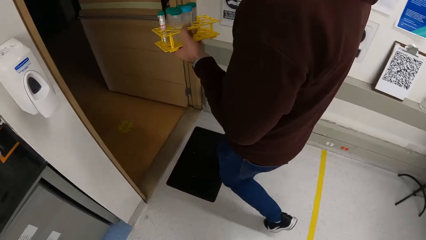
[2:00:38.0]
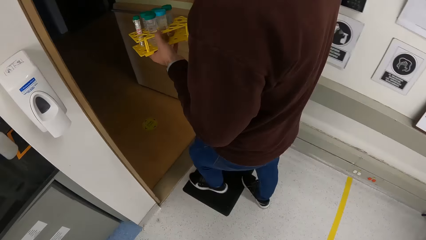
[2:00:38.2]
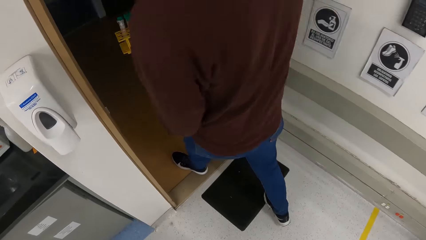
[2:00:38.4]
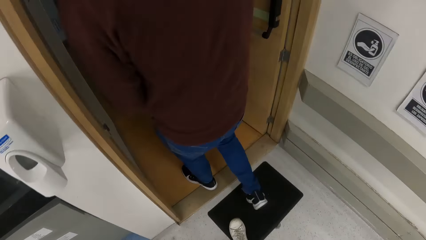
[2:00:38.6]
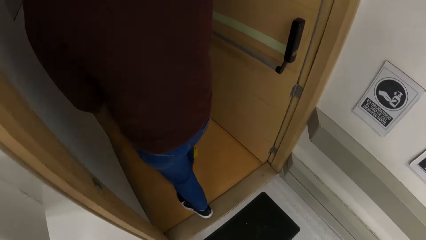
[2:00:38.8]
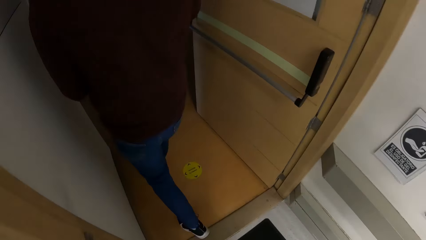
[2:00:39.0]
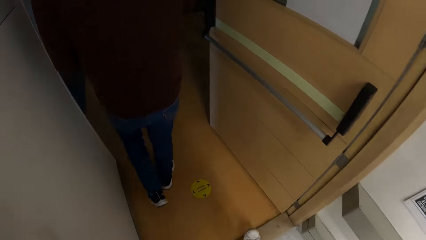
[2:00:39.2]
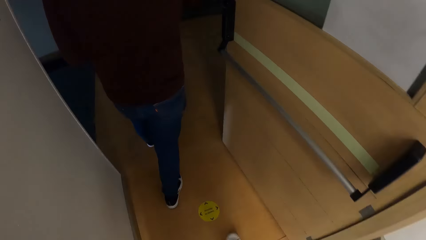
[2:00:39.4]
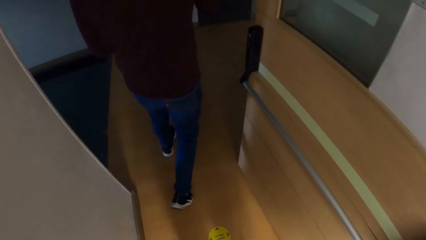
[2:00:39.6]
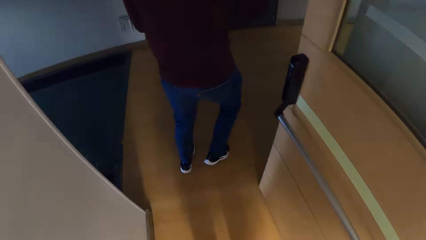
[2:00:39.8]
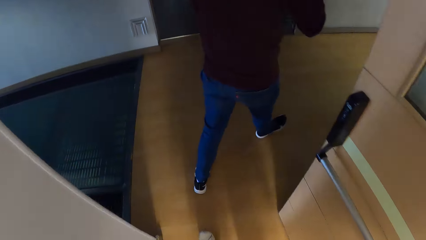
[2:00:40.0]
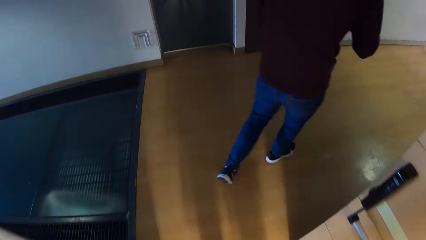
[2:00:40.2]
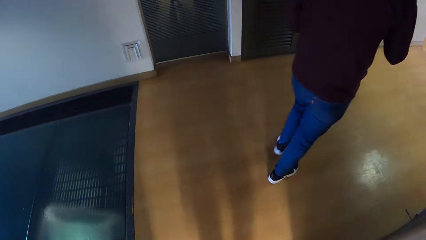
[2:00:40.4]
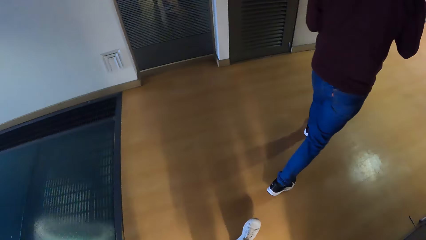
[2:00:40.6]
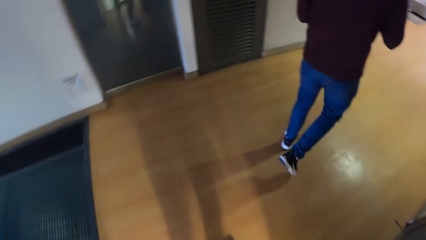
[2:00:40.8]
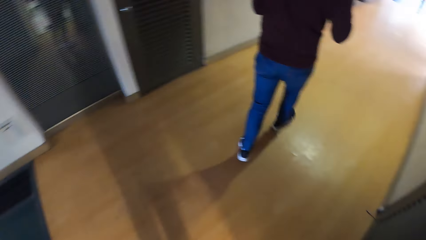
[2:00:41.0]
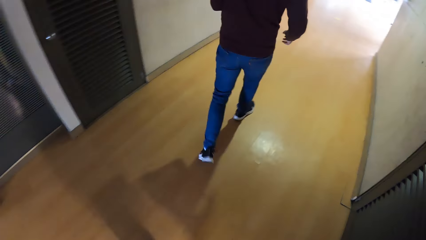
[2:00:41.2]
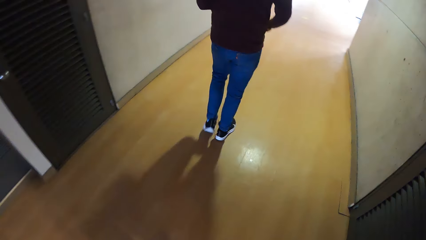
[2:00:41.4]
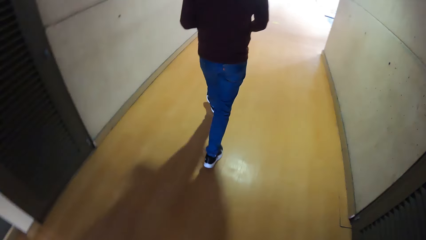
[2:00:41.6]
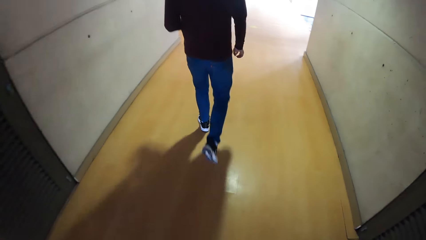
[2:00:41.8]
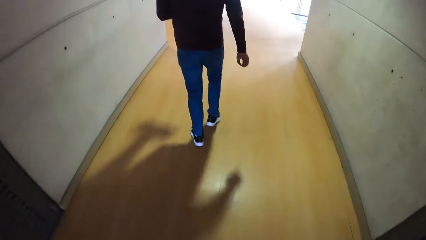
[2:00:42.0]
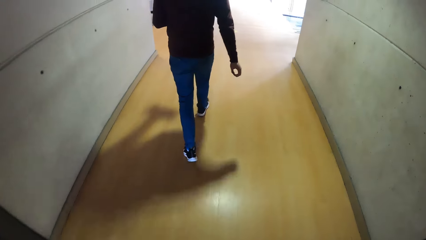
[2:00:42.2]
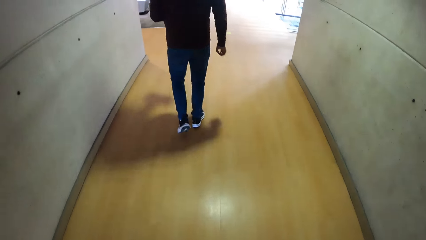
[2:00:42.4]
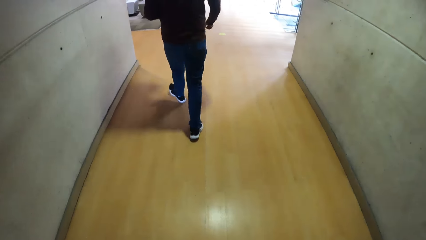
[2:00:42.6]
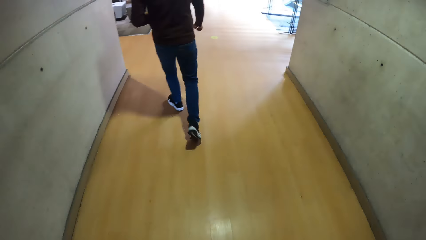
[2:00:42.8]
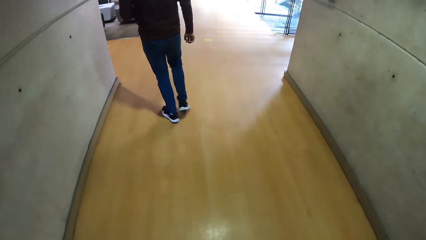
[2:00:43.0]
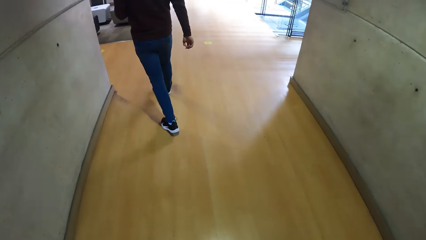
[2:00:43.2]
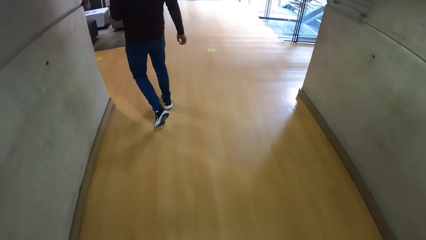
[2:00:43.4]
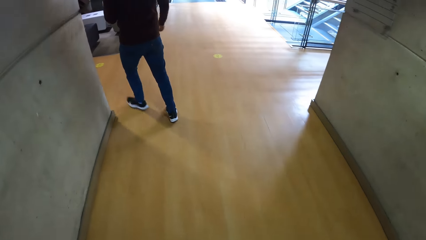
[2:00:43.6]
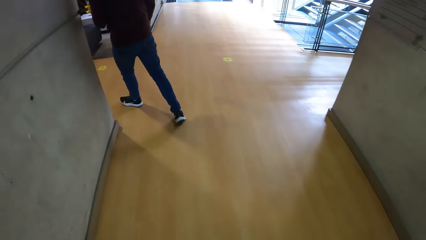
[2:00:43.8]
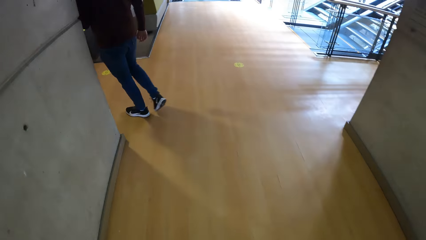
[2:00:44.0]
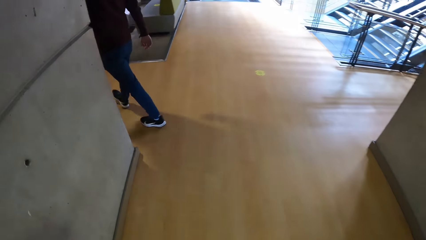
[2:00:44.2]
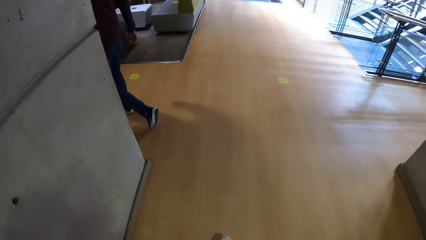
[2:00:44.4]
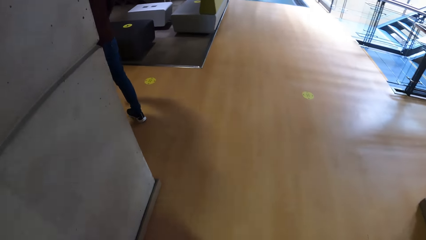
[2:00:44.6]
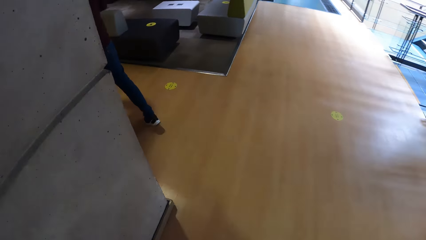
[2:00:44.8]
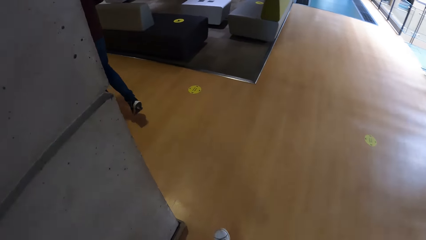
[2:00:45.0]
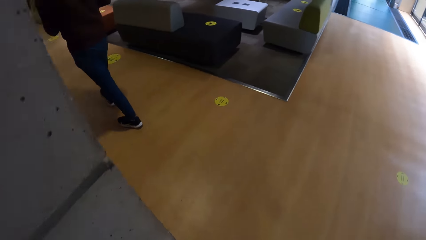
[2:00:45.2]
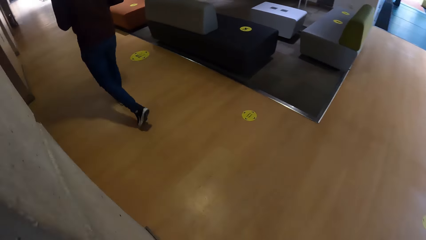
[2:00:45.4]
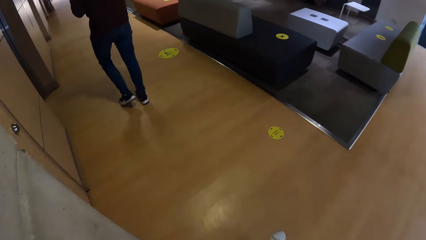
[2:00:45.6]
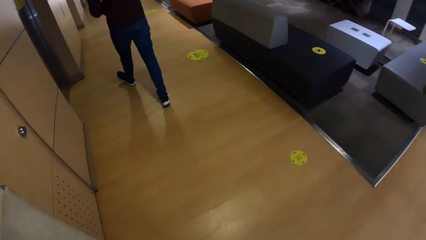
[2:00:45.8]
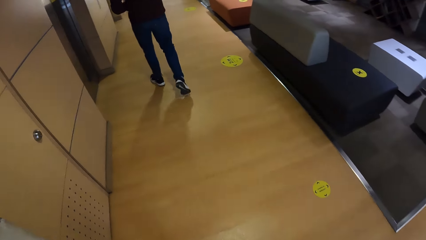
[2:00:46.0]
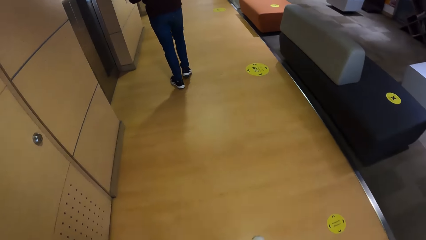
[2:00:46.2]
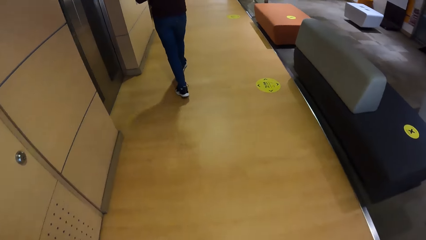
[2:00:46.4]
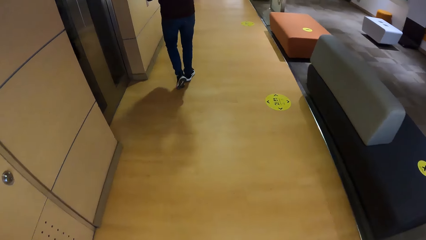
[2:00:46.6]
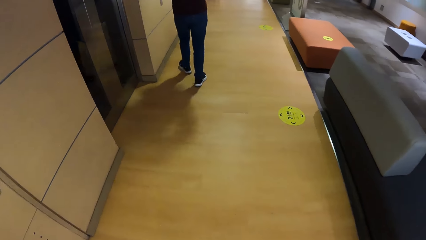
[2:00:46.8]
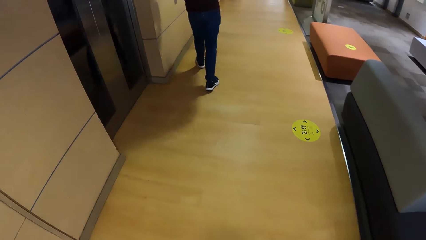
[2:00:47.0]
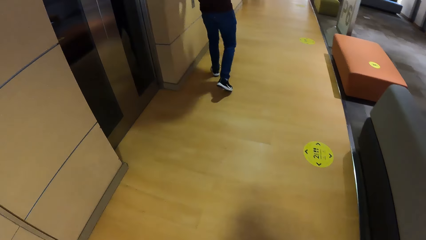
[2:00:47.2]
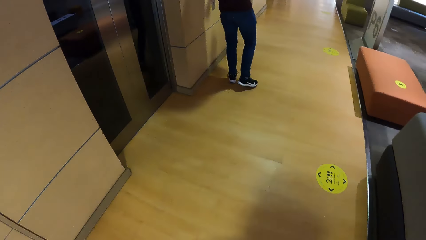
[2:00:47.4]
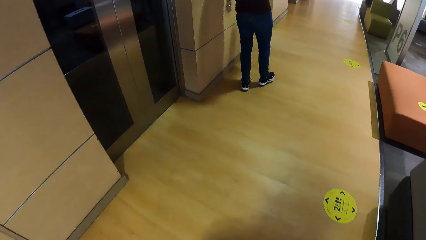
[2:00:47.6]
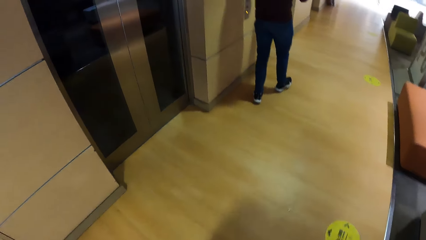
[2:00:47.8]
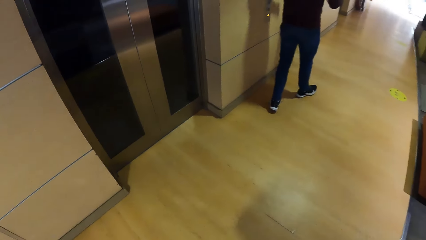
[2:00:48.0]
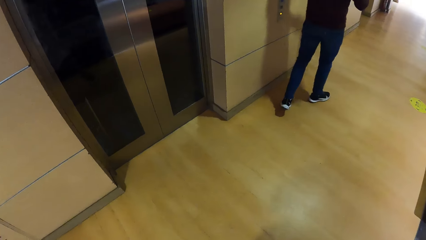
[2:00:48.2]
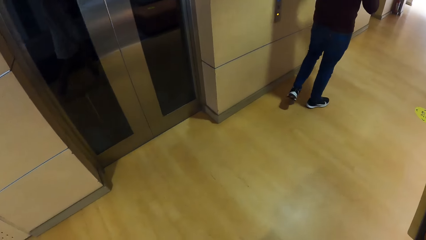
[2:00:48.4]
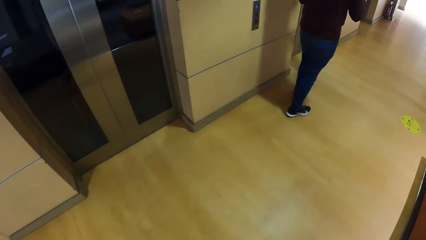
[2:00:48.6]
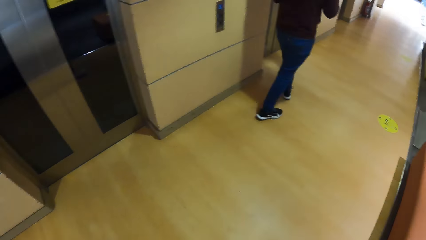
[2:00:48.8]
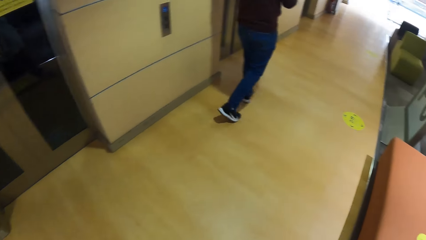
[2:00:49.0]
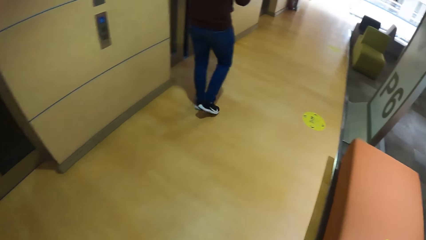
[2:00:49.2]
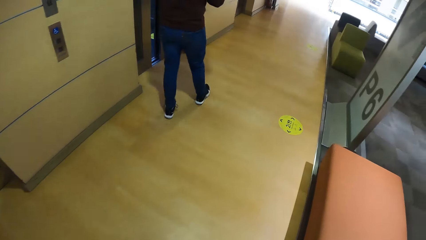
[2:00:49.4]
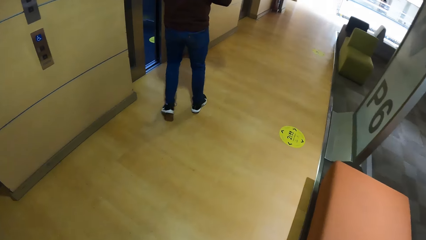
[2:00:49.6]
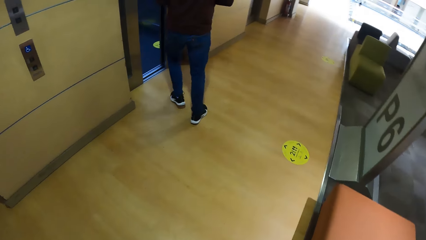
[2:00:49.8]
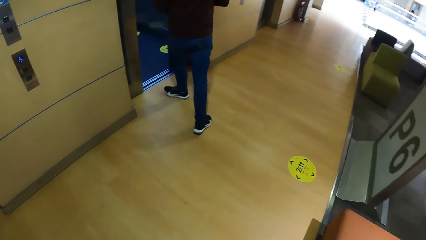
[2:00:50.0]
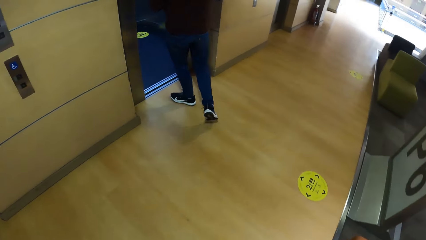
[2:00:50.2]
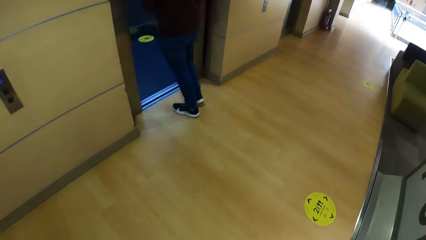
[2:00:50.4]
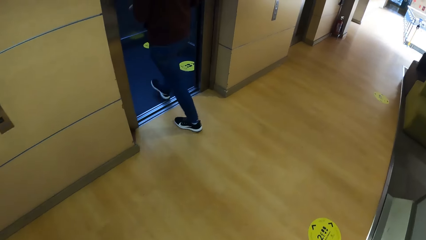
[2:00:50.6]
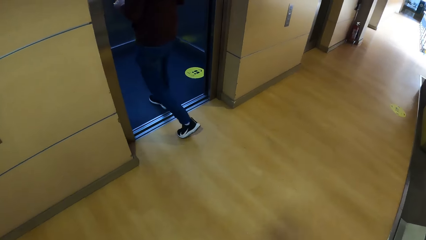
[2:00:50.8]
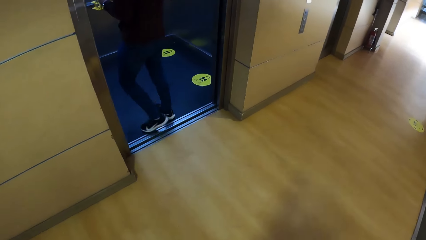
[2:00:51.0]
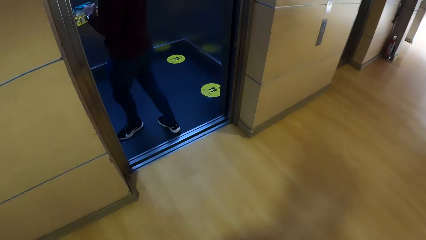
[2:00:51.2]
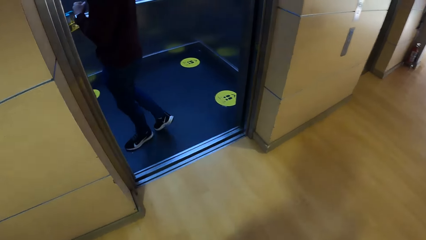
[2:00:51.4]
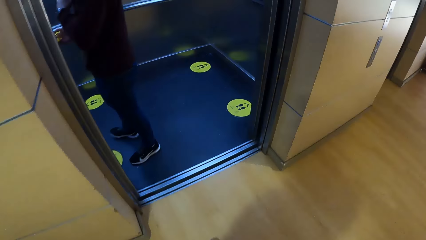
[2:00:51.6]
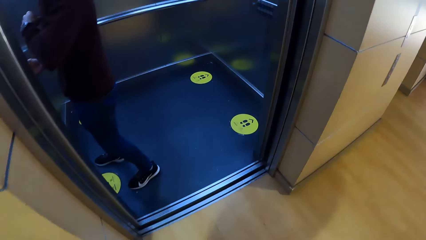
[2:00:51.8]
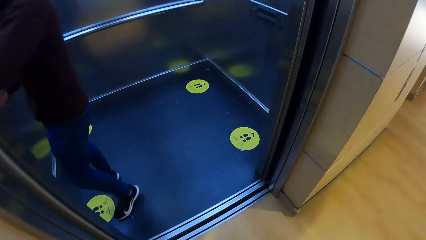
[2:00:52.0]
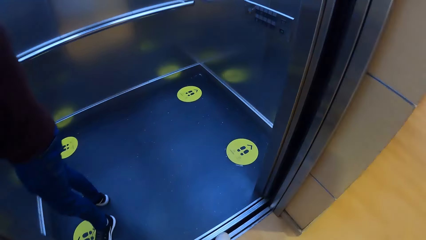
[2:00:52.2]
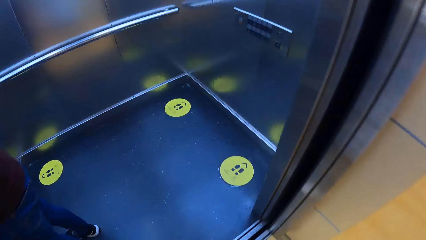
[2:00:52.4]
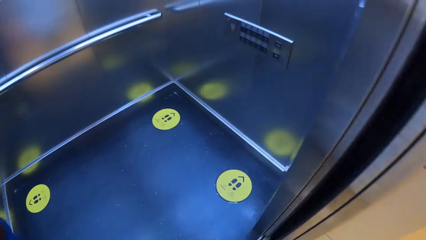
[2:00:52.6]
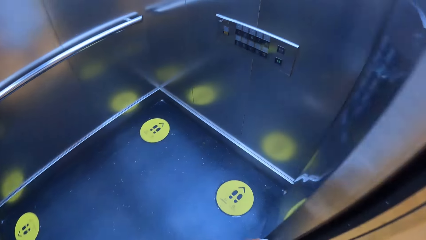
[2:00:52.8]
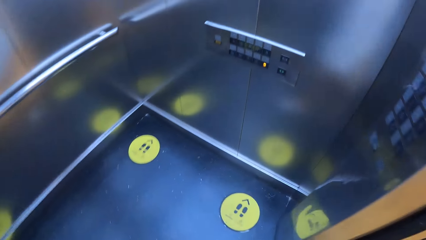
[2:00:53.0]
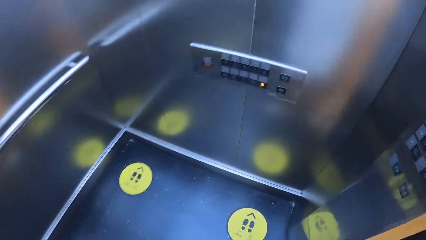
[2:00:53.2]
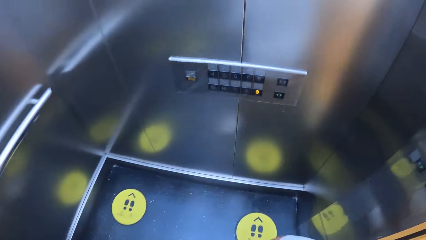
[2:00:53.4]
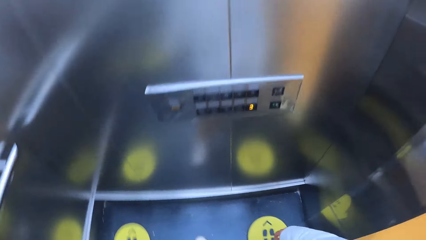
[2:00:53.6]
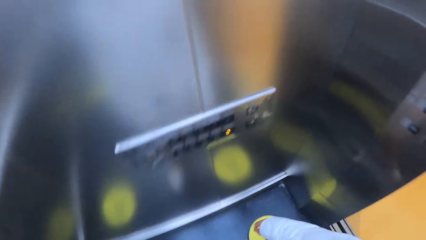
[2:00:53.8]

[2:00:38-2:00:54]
The camera wearer turns left. They walk forward. They turn right. They walk forward. They turn left. They walk forward. They walk left. They walk into an elevator. They turn back.
